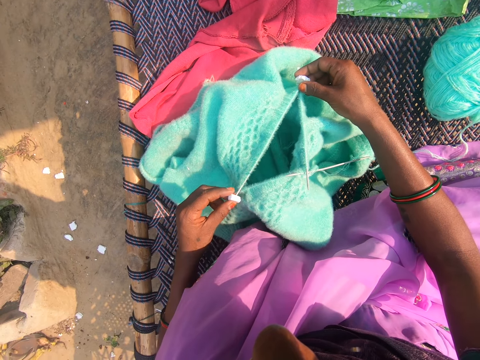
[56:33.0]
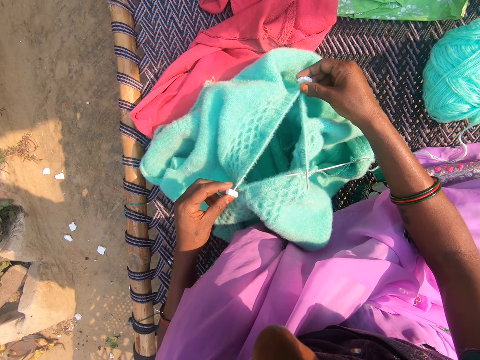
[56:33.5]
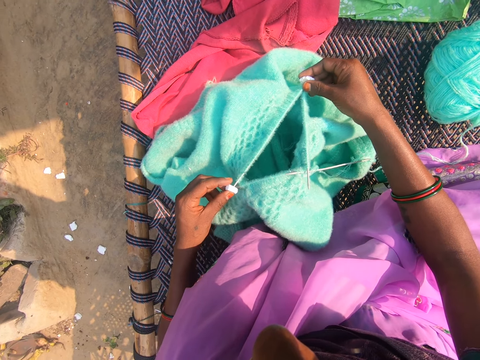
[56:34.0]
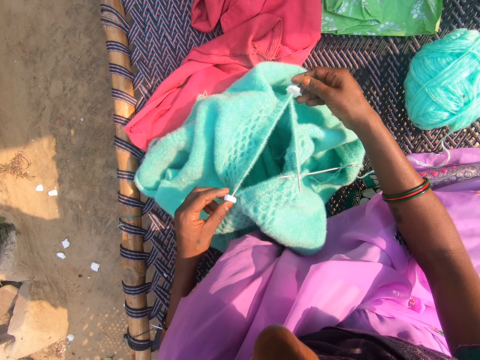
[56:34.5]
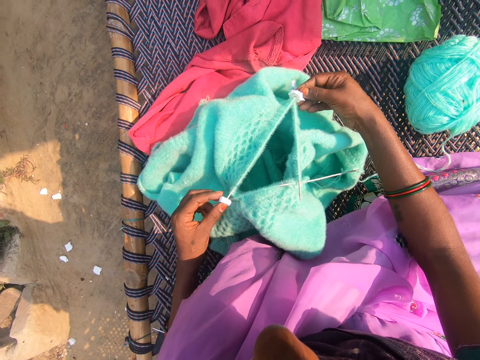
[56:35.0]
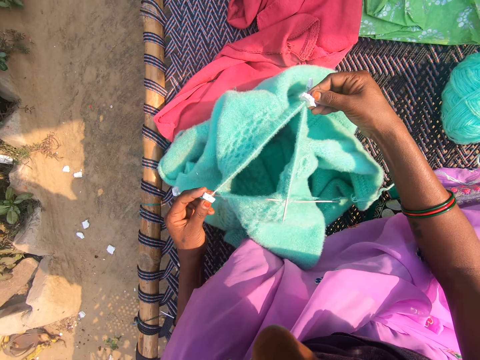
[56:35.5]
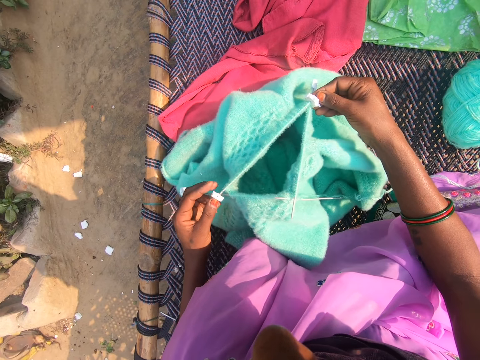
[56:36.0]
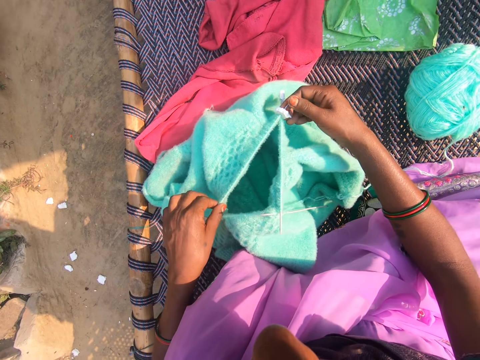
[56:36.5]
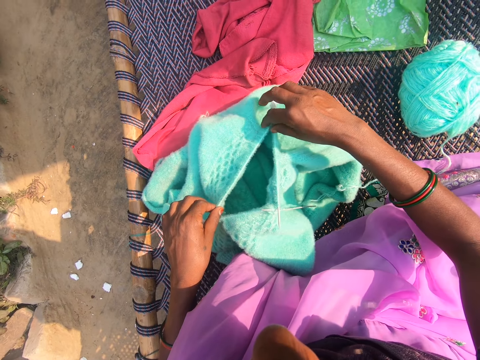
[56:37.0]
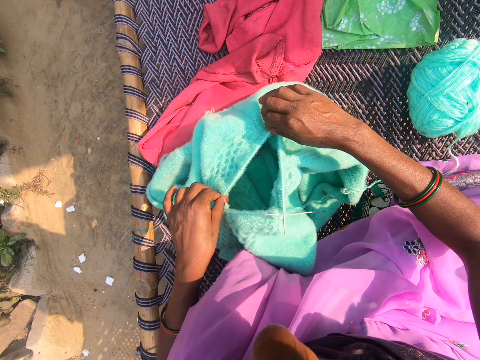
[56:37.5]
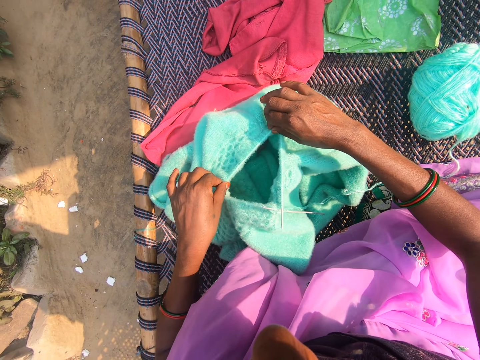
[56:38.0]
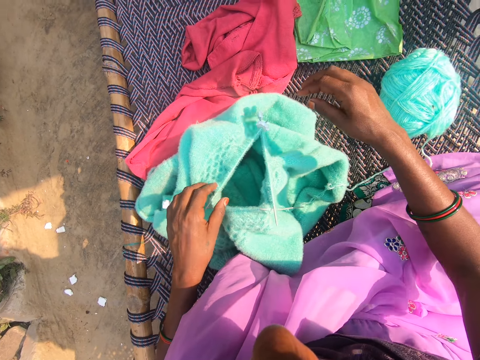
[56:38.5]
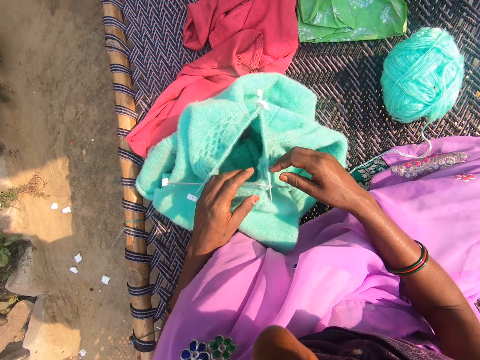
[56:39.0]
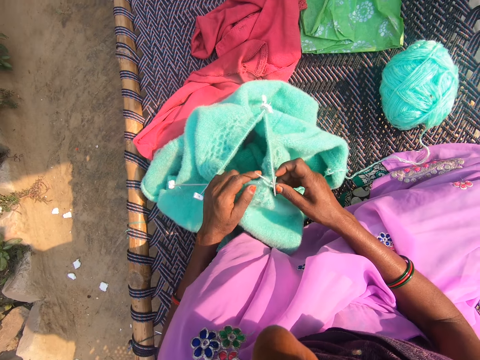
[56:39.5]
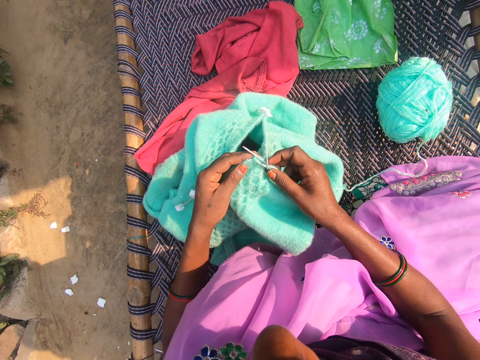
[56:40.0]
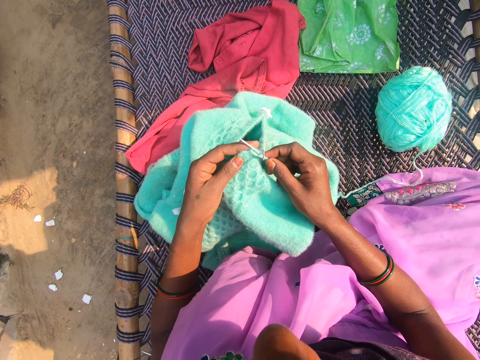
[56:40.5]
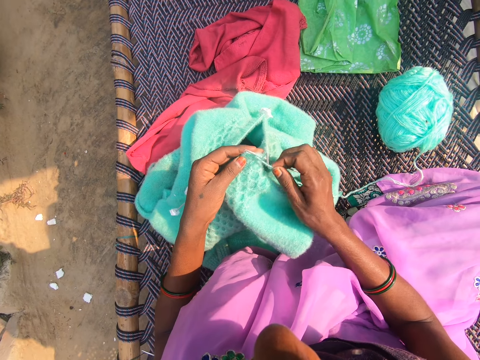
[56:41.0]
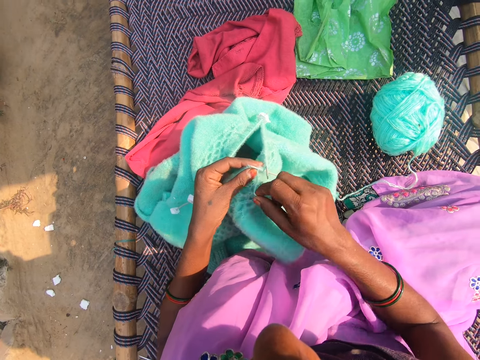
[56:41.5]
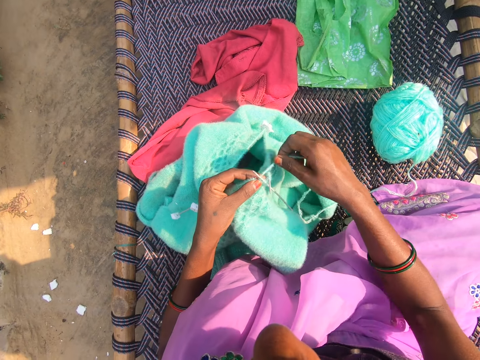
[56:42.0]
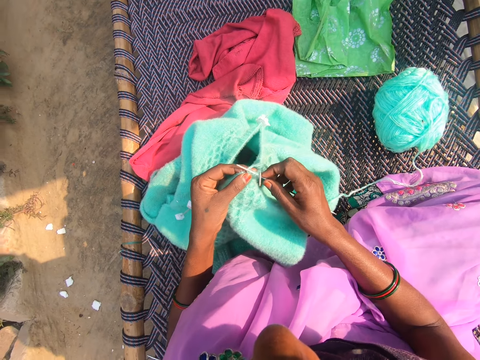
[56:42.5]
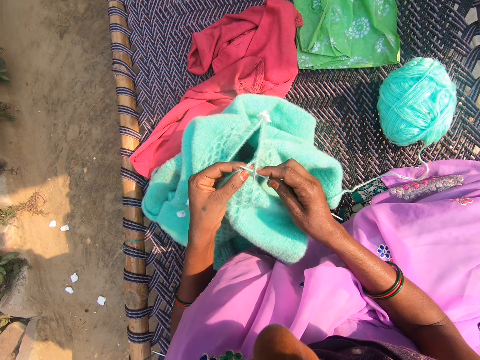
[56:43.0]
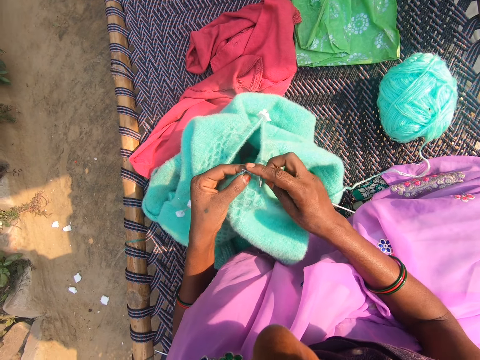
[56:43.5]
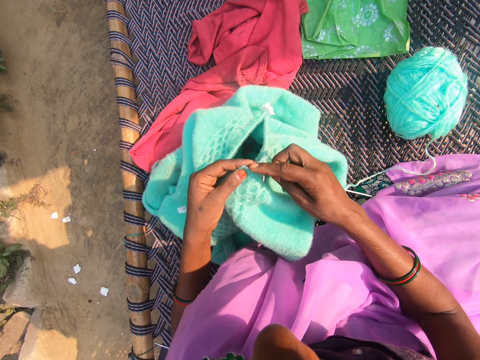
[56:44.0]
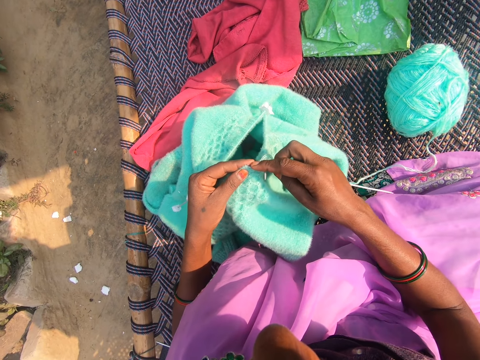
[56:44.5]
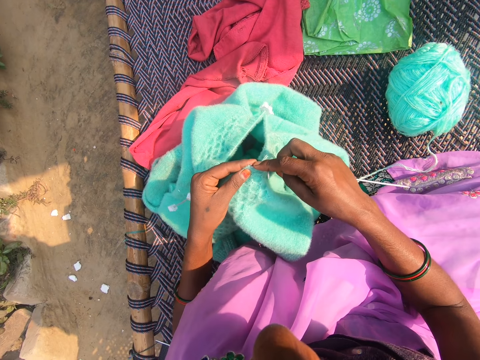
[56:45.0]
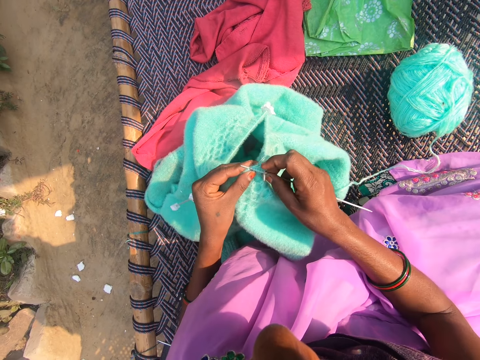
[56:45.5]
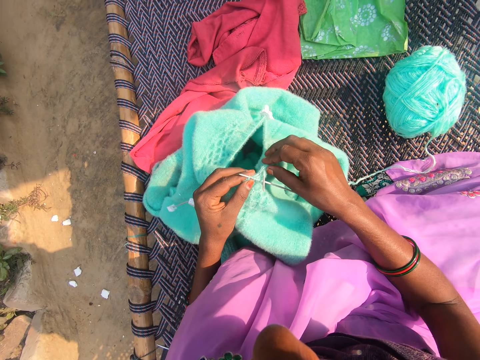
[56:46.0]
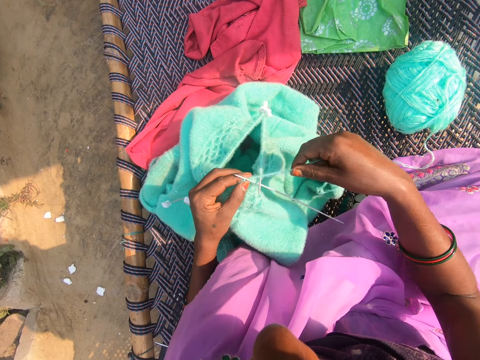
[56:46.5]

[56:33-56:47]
The camera wearer adjusts the fabric in her hands. She aligns the thread stitches. She knits the fabric in her hands.

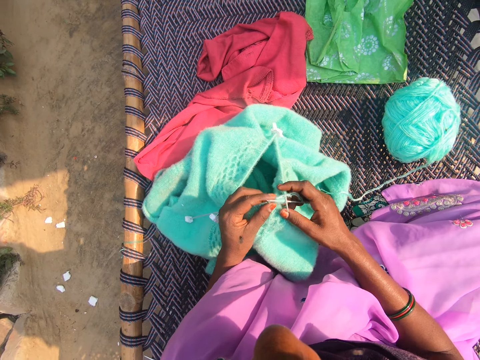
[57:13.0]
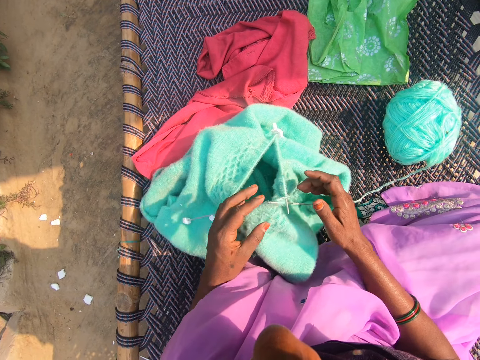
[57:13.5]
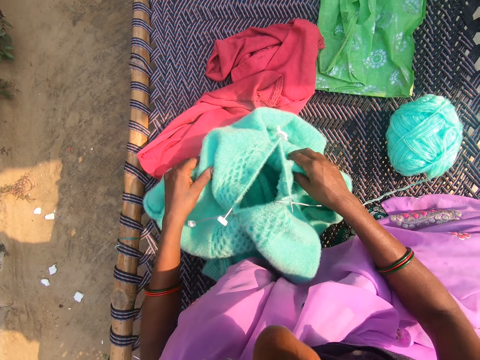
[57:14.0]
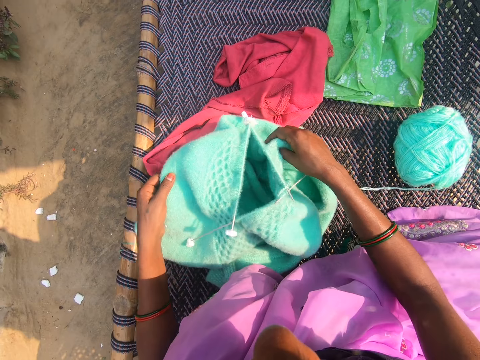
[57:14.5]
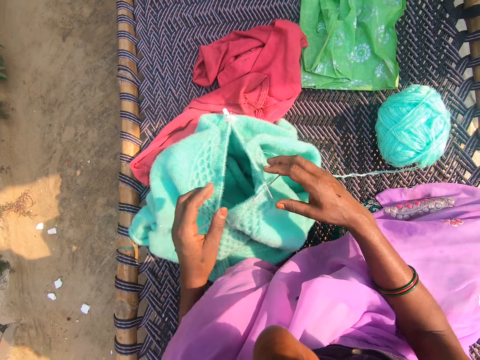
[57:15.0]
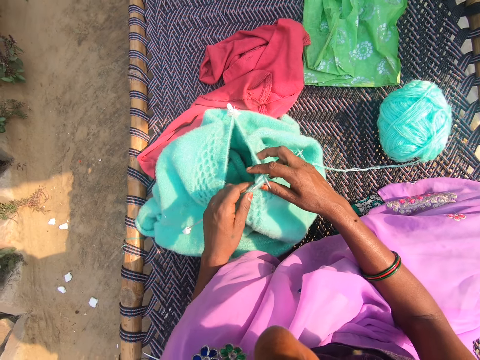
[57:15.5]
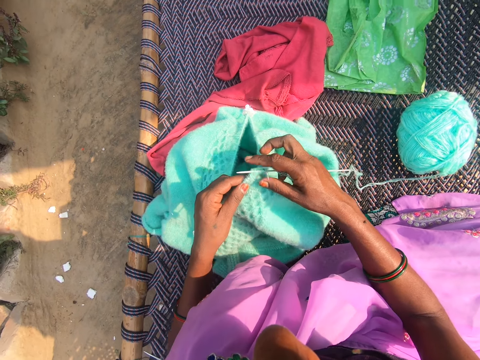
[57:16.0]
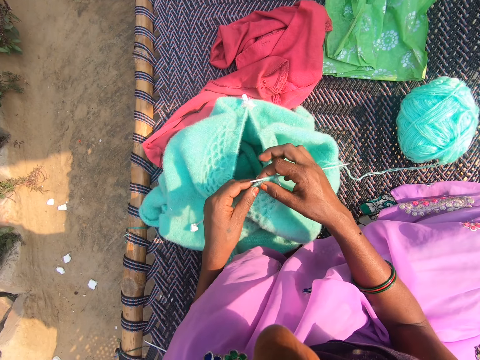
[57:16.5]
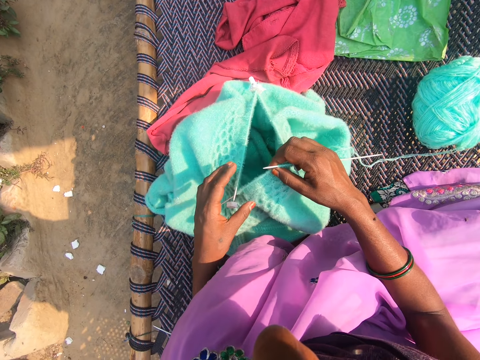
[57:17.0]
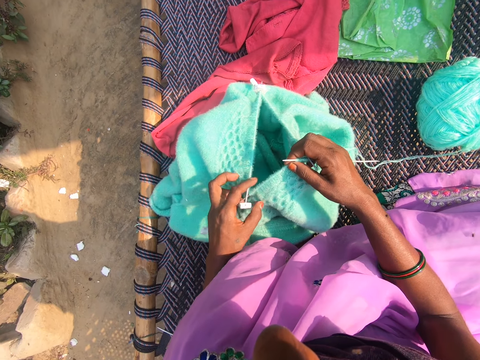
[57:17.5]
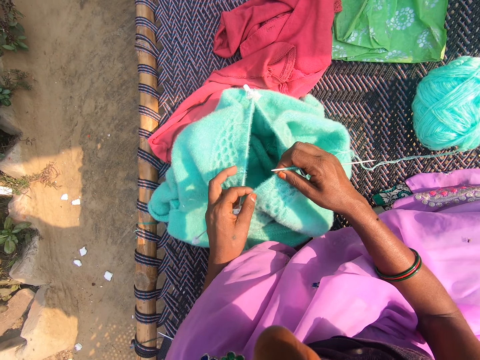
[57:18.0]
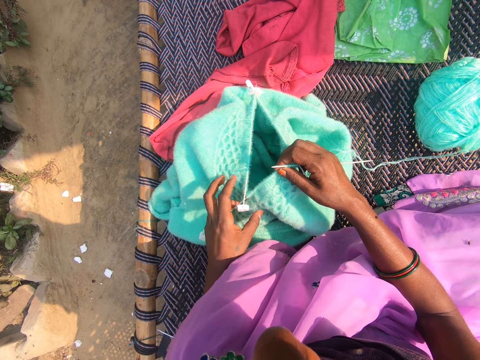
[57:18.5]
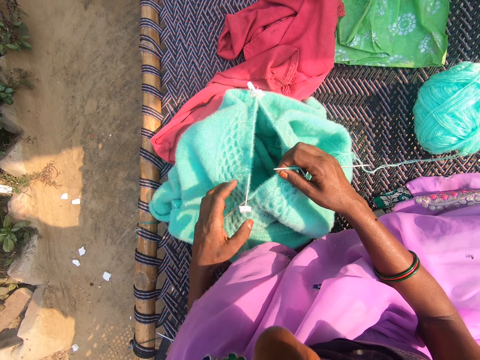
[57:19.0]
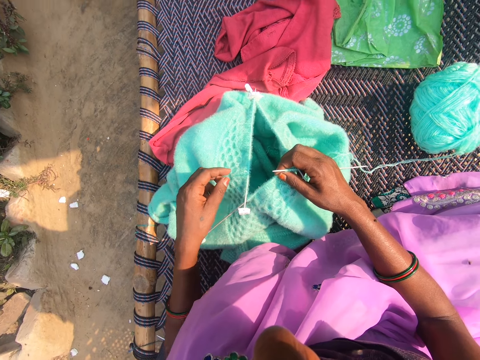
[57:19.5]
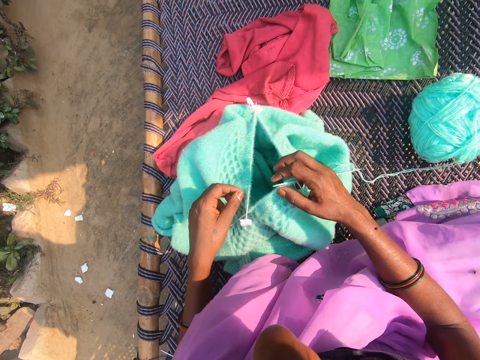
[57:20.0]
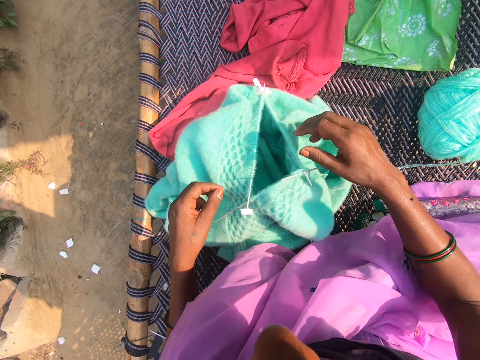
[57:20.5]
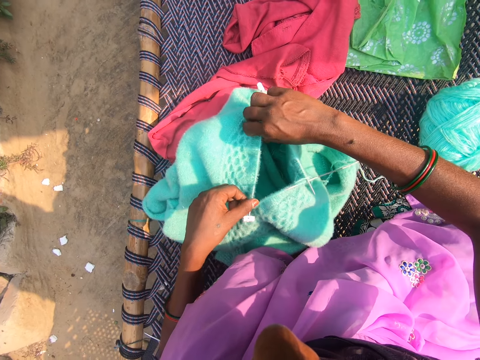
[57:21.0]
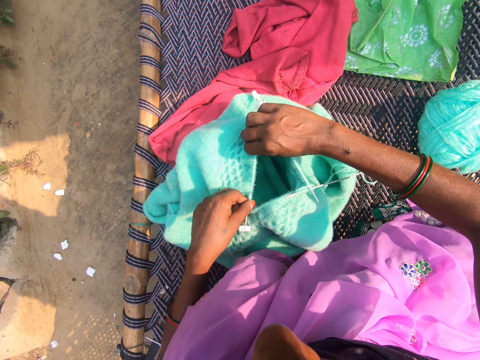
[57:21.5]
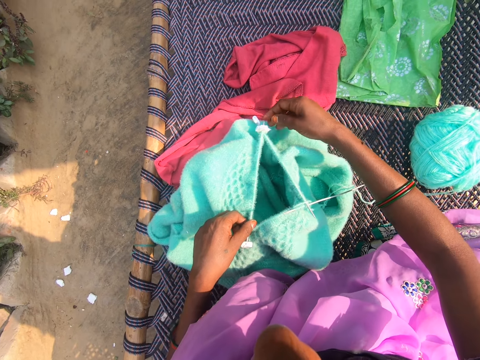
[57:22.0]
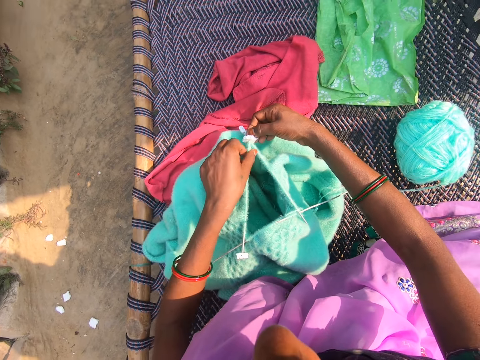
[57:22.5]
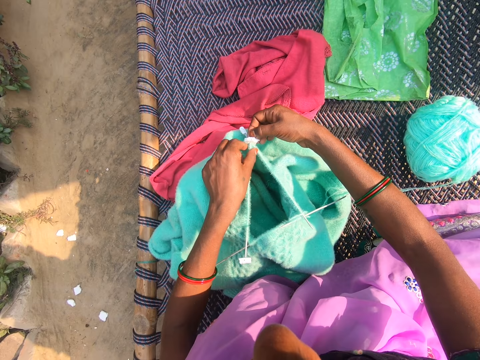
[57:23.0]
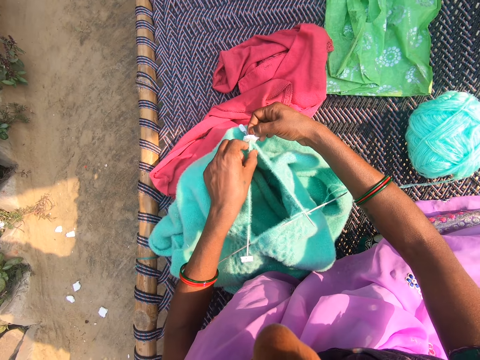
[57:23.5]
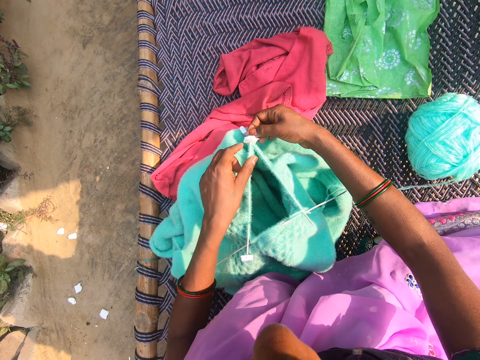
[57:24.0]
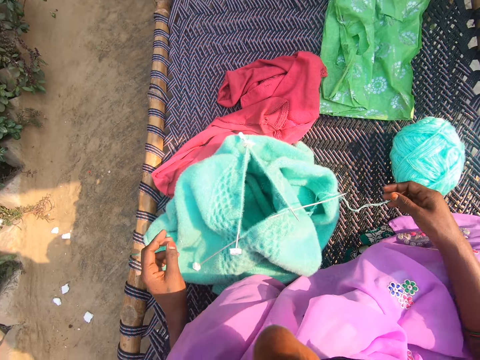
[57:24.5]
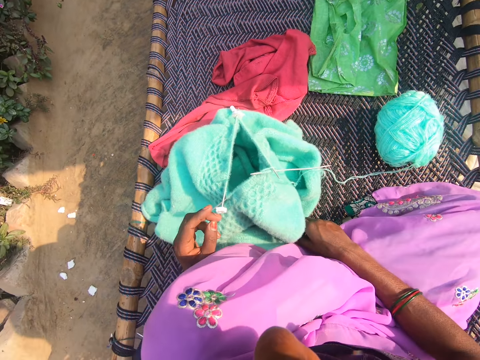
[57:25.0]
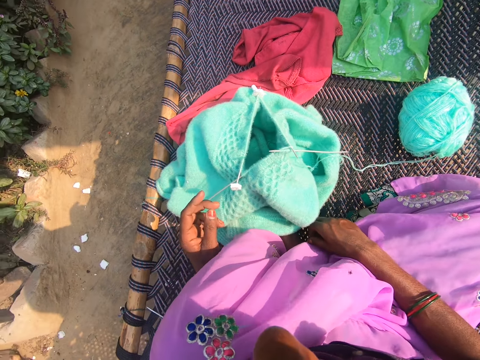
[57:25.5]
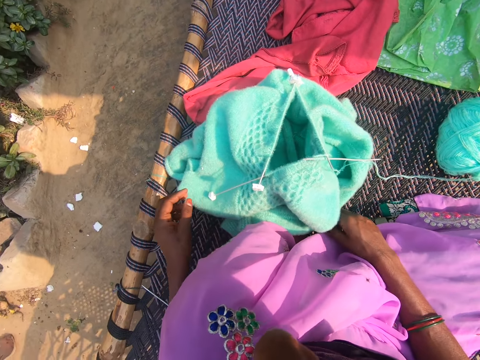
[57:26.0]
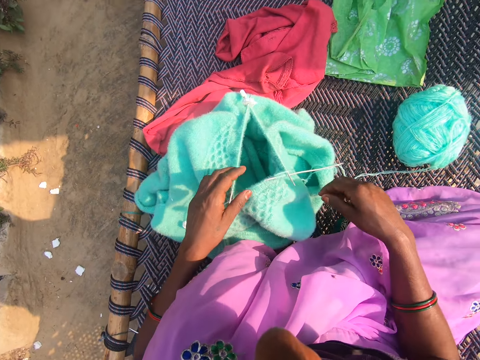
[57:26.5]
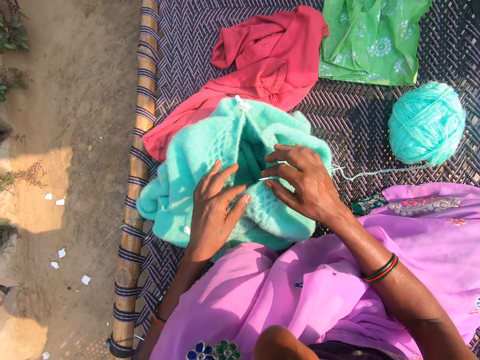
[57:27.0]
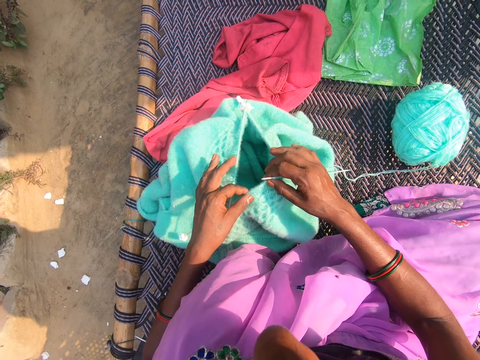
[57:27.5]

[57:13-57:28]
The camera wearer adjusts the fabric in her hands. She moves the garment. She aligns the thread stitches.
